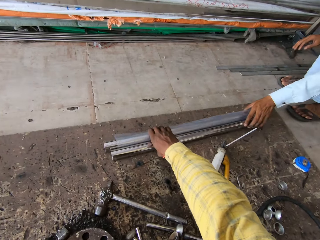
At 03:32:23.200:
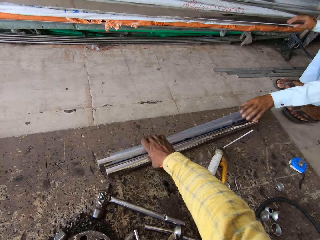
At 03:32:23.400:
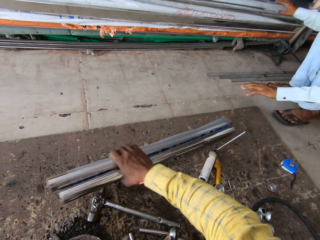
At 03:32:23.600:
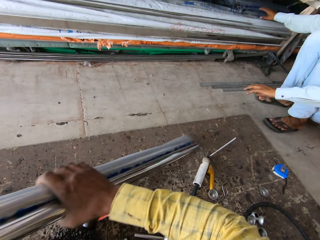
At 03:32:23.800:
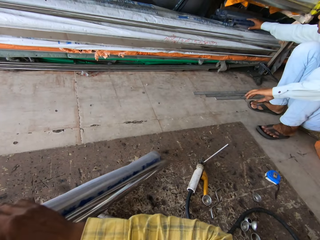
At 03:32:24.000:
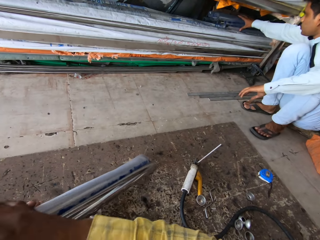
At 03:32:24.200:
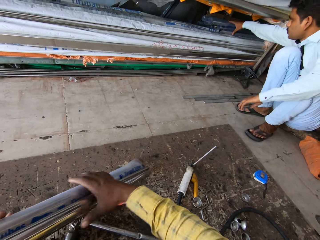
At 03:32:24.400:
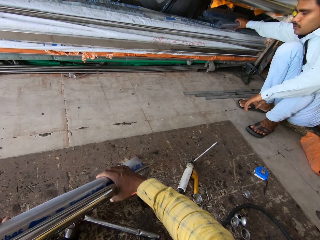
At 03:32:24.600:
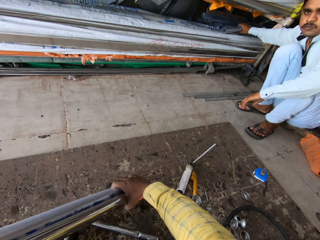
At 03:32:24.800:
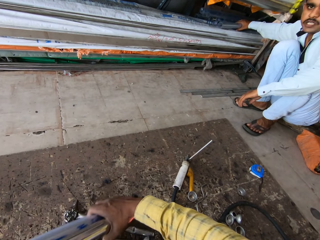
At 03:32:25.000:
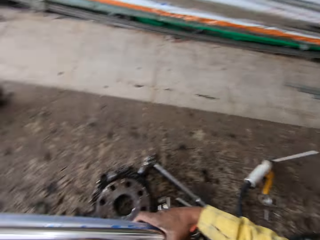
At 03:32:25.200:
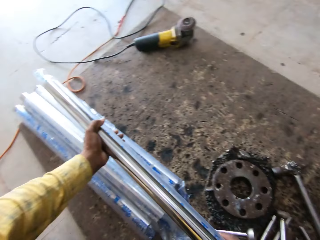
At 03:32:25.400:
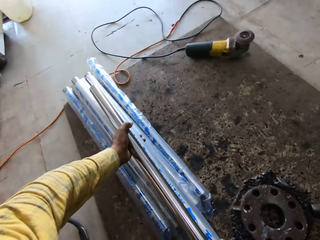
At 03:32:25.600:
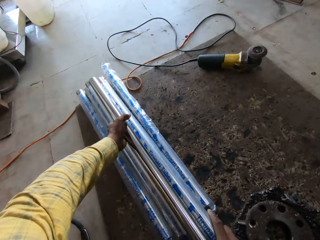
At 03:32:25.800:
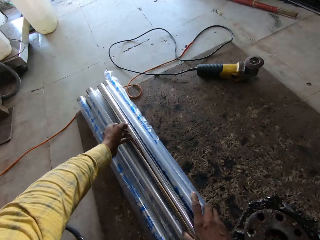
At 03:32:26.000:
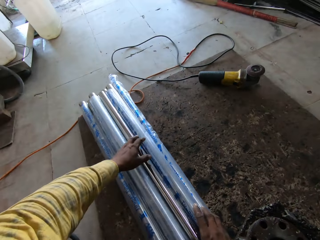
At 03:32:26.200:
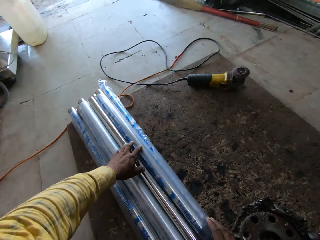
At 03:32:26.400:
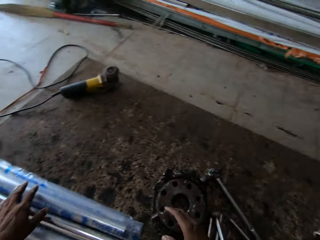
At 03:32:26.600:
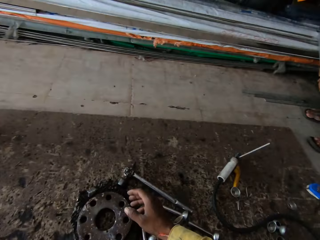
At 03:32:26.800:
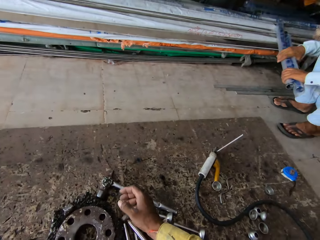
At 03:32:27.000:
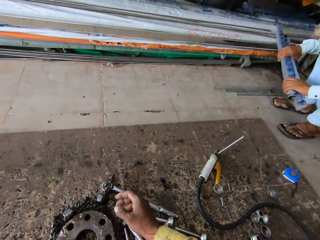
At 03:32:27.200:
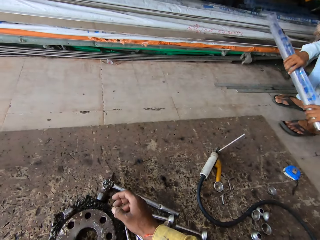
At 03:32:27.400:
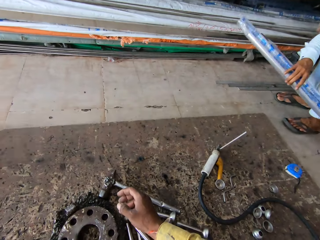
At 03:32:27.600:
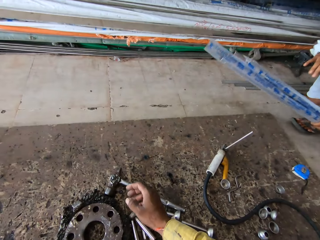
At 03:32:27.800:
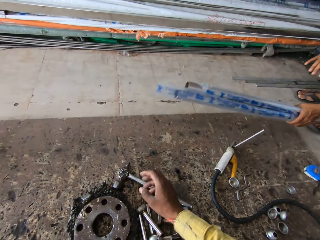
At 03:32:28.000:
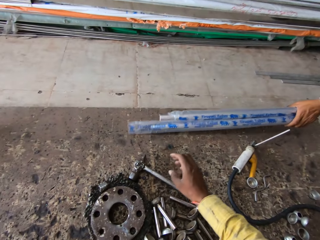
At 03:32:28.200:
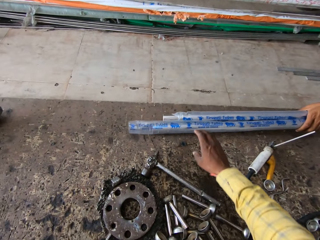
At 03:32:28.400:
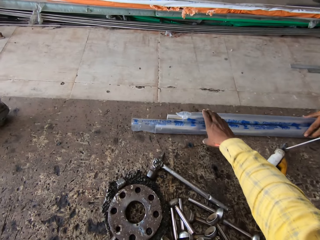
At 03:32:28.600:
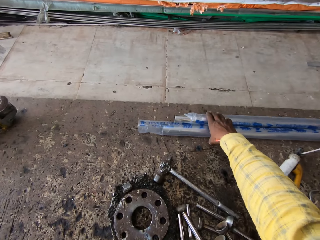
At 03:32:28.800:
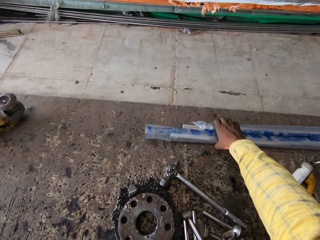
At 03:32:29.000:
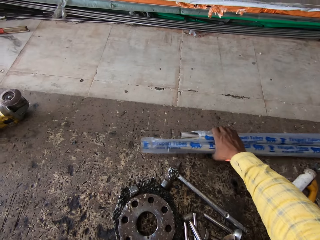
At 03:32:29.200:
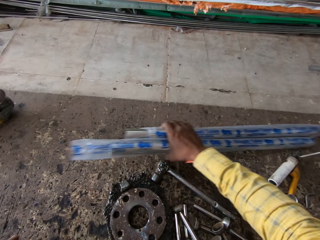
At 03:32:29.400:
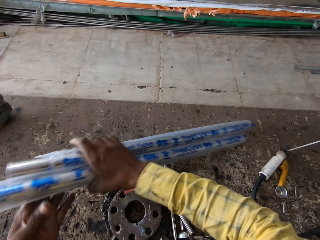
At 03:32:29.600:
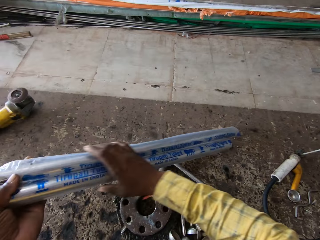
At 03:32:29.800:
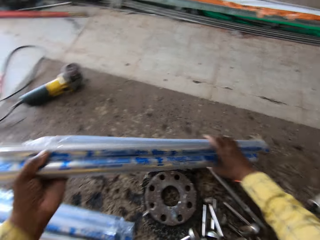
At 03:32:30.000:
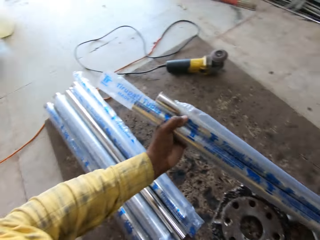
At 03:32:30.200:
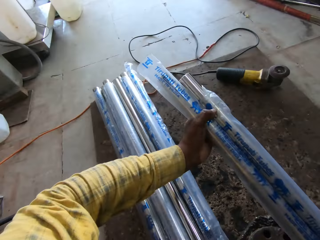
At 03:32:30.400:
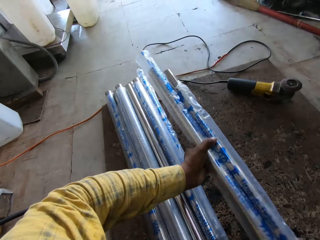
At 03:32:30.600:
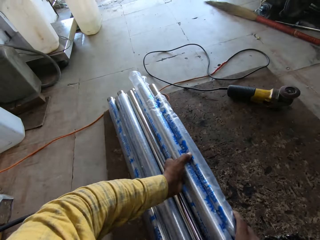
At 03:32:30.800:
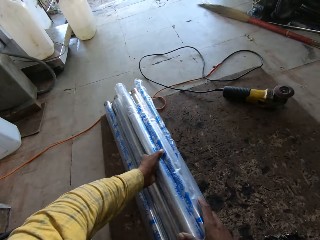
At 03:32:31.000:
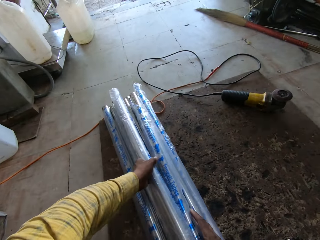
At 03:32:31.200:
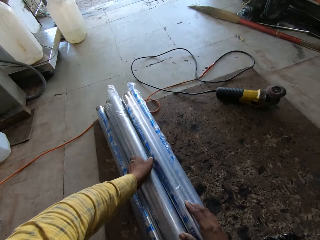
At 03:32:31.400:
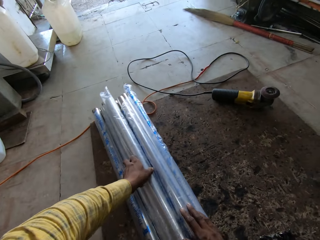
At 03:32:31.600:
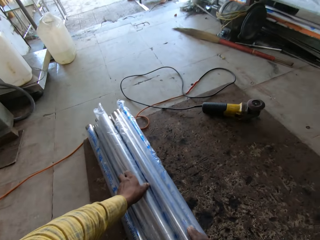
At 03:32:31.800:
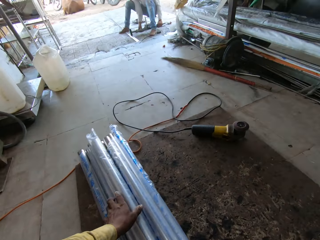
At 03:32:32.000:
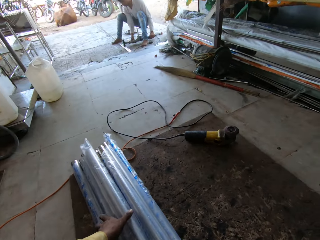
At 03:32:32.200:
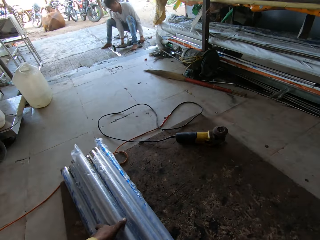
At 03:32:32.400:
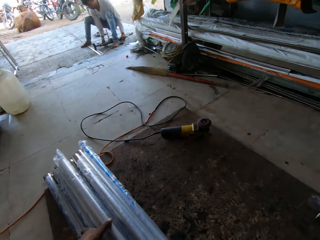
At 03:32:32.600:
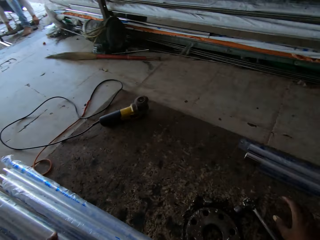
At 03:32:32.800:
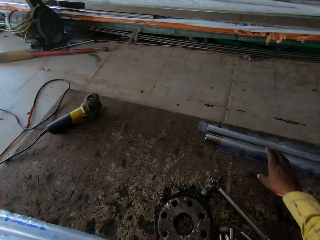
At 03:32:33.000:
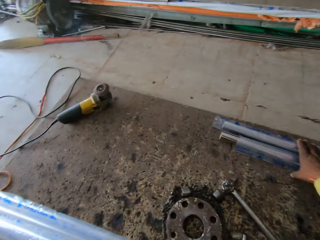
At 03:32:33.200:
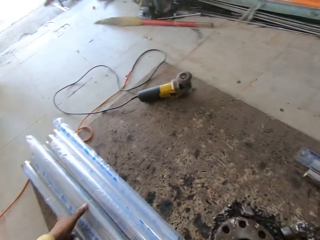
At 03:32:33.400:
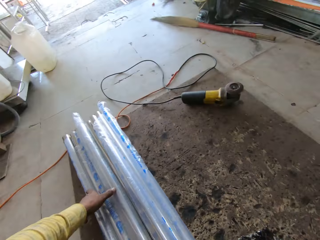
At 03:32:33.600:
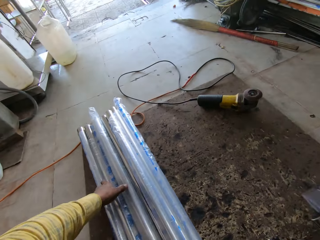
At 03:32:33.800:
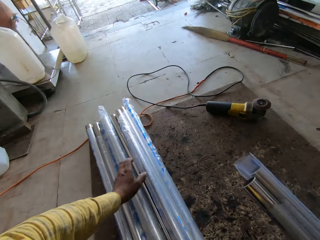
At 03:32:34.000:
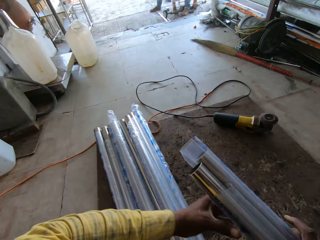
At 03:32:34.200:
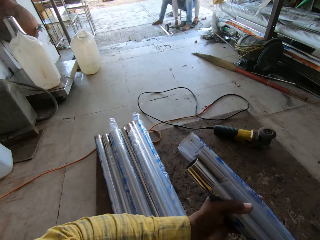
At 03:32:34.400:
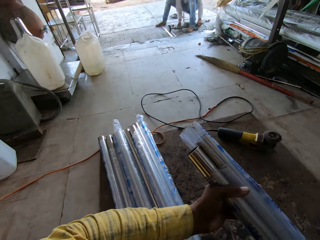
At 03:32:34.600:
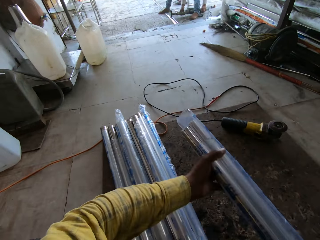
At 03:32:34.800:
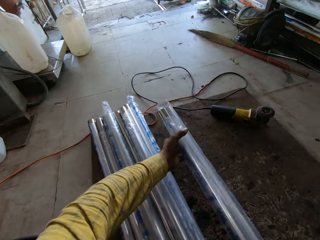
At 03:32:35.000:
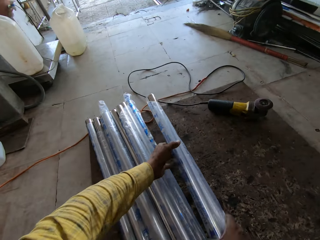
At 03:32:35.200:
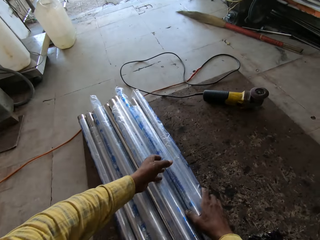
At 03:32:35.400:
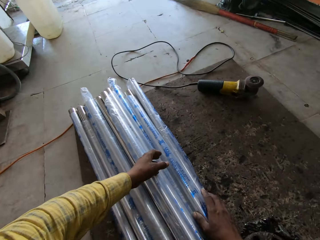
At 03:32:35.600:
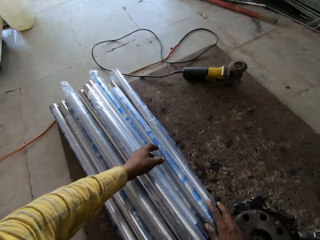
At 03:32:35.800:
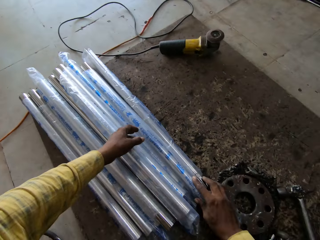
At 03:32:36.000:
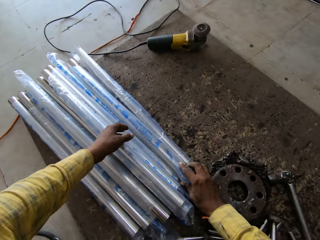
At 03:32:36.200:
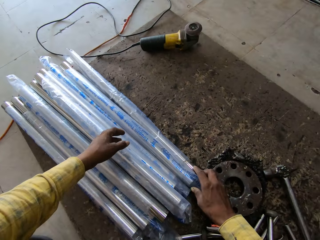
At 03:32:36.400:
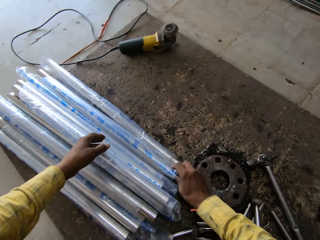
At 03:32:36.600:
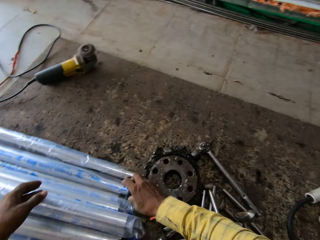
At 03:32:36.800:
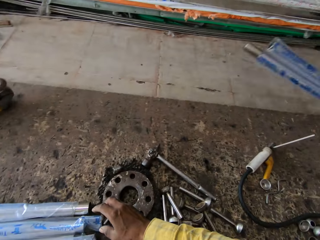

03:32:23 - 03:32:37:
The camera wearer moves the steel metals. A person takes steel metals in a shelf. The camera wearer holds the steel metals with both hands. They turn. They arrange the steel metals on the floor. They turn. The person removes the steel metals in the shelf and puts the steel metals on the floor. The camera wearer takes the steel metals. They hold the steel metals with both hands. They turn. They arrange the steel metals on the floor. They turn. They take the steel metals on the floor. They hold the steel metals with both hands. They arrange the steel metals on the floor.

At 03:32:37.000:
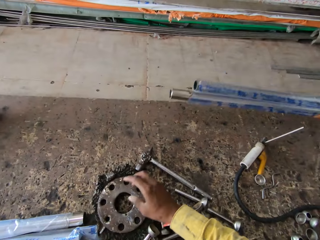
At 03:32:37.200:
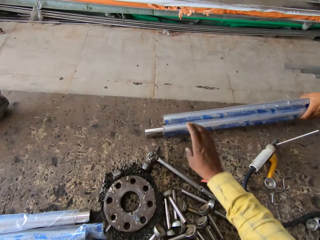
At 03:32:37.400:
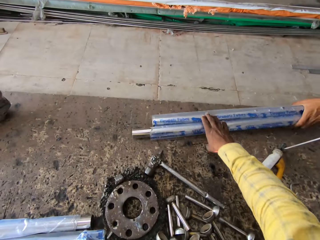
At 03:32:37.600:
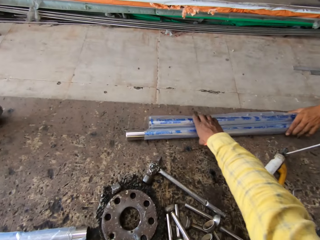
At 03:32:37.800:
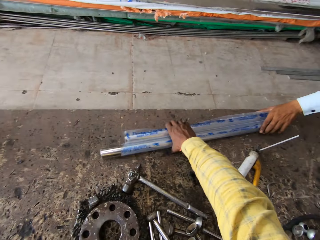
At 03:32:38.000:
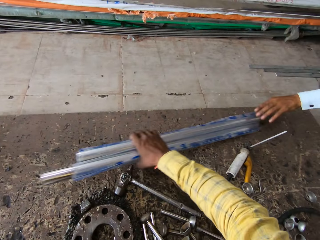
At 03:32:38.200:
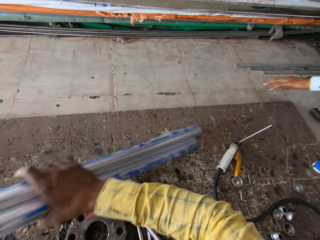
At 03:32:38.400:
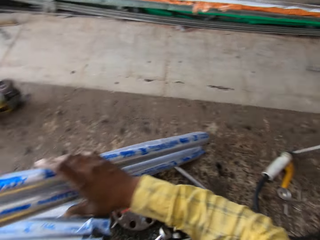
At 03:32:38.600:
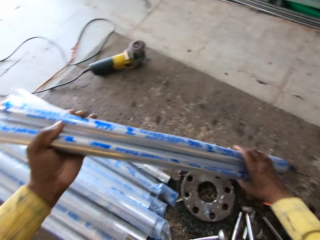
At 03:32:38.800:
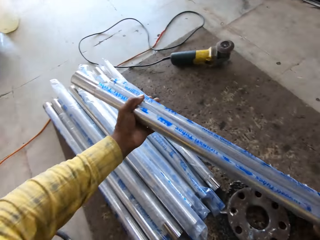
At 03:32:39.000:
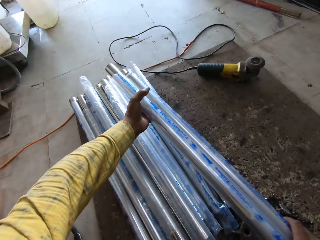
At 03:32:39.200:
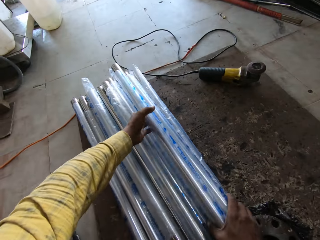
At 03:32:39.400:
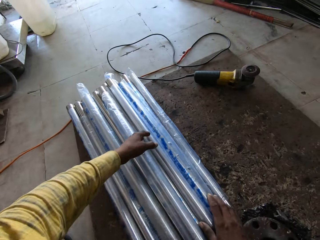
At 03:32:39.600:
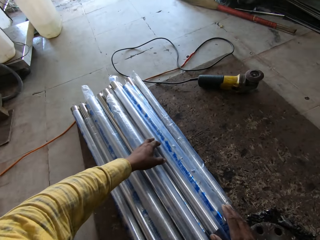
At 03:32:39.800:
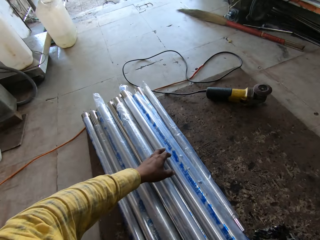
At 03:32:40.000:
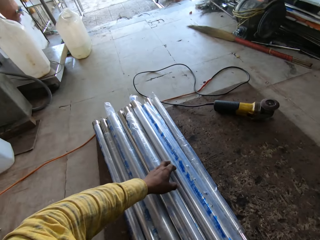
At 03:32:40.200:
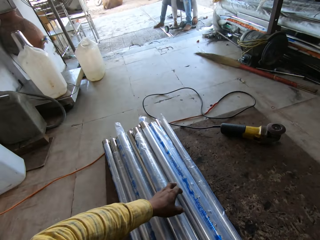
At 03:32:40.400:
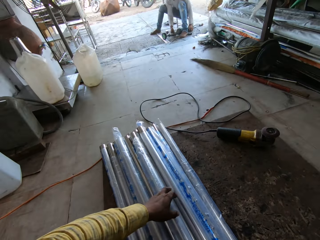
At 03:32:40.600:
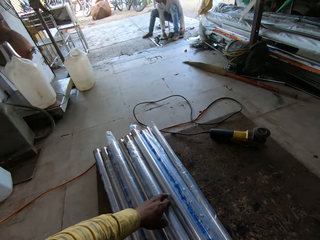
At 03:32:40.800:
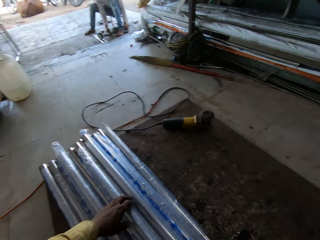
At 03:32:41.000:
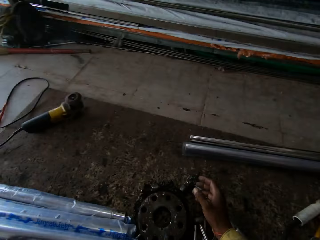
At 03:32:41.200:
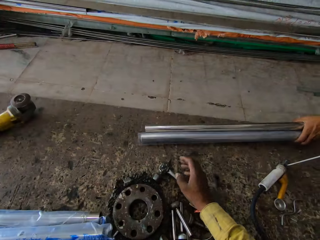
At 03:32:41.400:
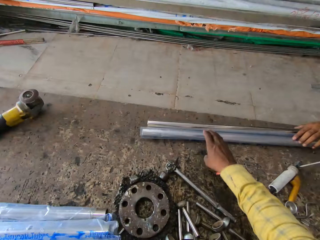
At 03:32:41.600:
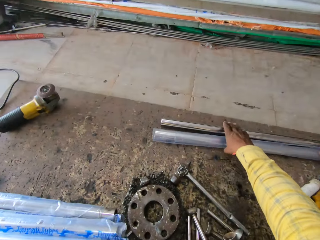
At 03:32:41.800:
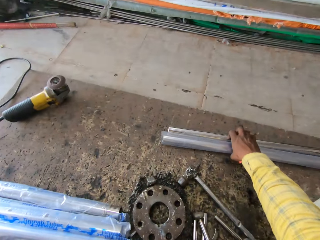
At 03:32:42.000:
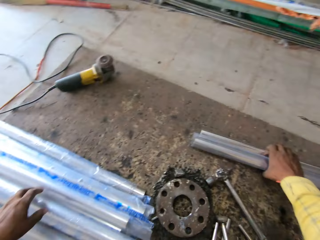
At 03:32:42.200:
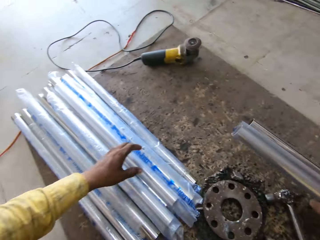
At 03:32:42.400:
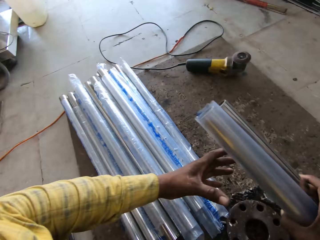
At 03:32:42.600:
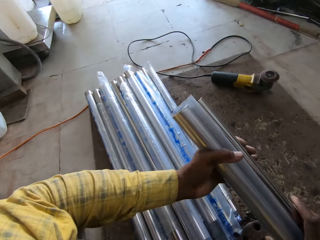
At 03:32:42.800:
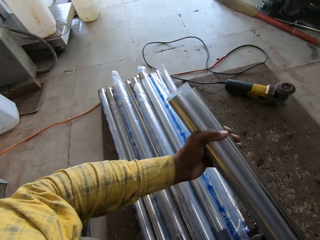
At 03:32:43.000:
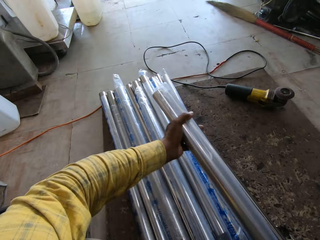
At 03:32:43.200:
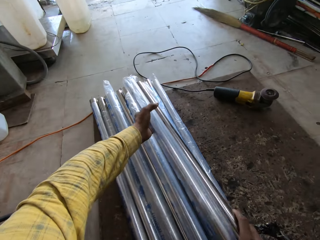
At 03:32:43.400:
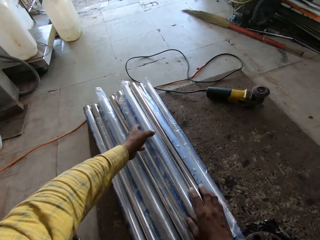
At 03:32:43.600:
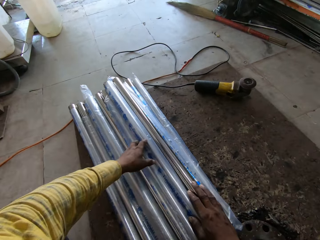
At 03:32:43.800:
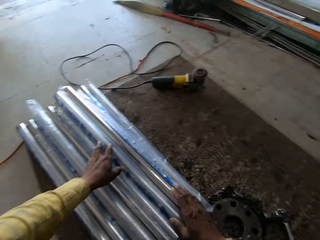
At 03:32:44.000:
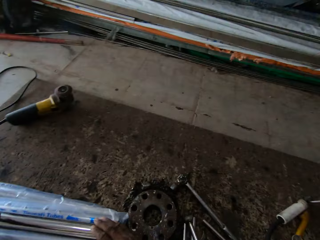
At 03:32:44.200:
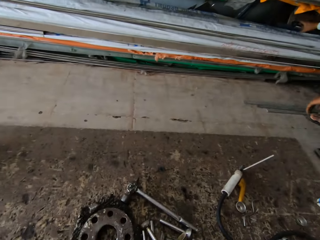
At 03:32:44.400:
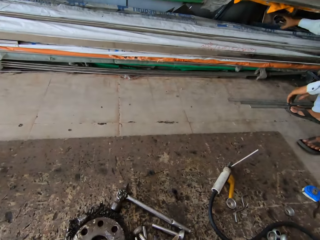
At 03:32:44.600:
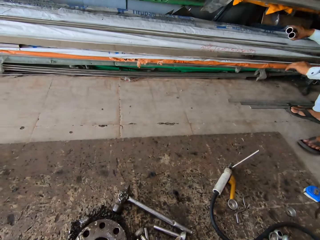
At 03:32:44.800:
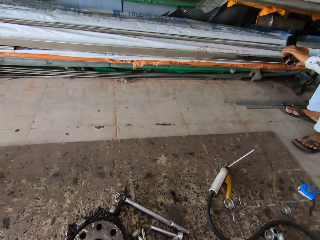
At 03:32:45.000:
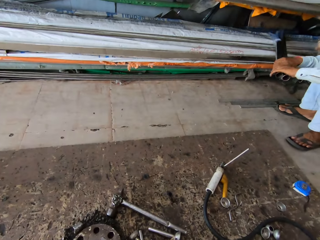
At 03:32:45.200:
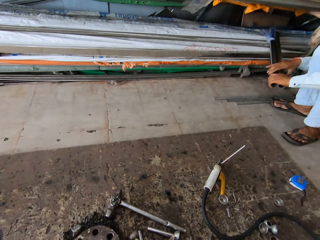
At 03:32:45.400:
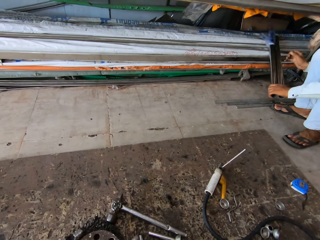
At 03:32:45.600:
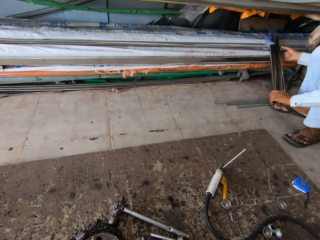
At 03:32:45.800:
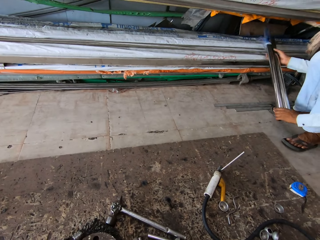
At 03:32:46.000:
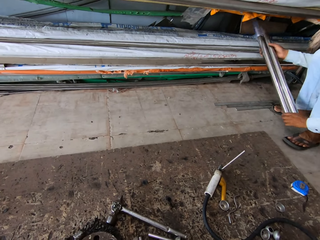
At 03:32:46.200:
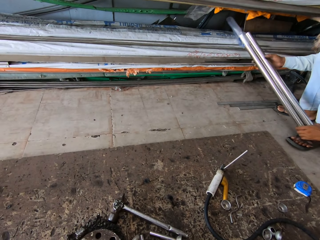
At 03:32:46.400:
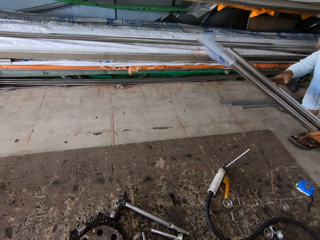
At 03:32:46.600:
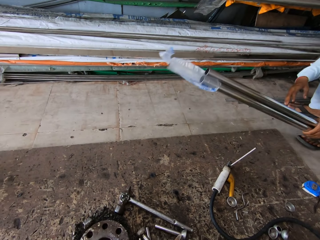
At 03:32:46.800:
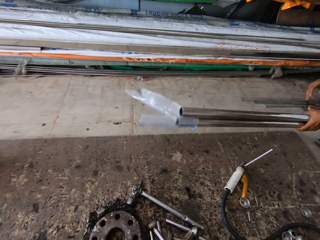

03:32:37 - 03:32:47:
The camera wearer turns. A person puts steel metals on the floor. The camera wearer takes the steel metals on the floor. They hold the steel metals with both hands. They turn. They arrange the steel metals on the floor. They look around the steel hardware. They turn. The person puts the steel metals on the floor. The camera wearer takes the steel metals on the floor. They turn. They hold the steel metals with both hands. They arrange the steel metals on the floor. They turn. The person takes the steel metals in a shelf.
